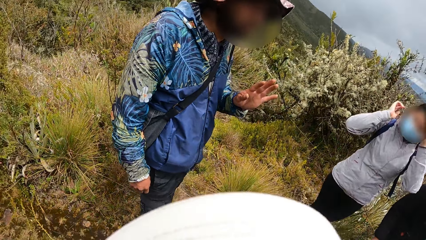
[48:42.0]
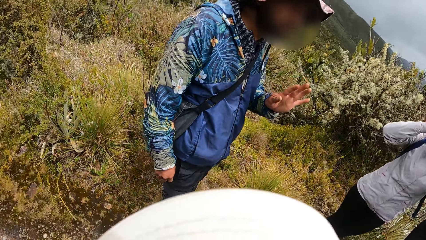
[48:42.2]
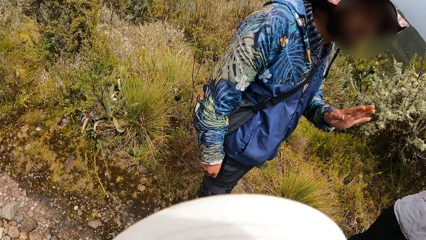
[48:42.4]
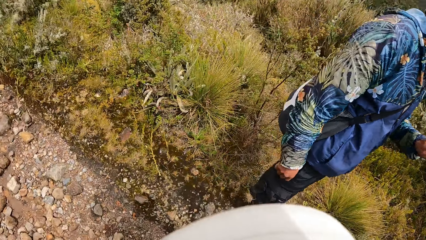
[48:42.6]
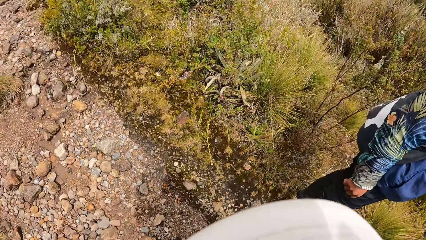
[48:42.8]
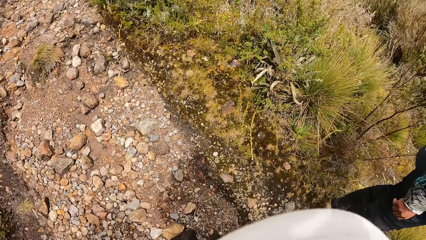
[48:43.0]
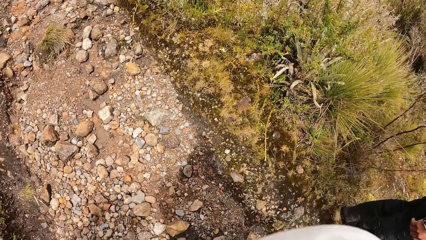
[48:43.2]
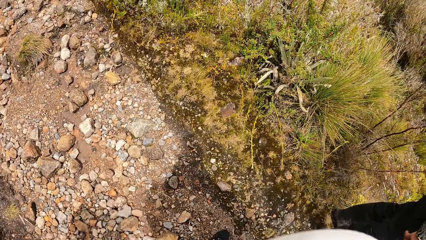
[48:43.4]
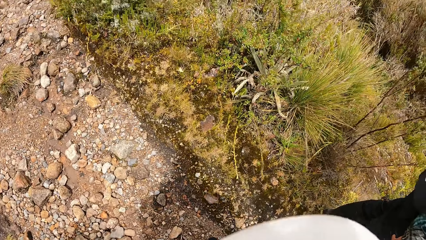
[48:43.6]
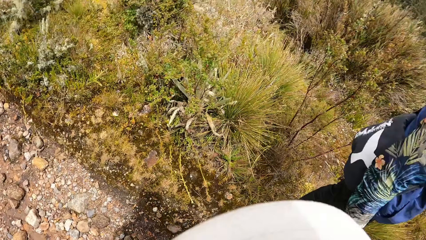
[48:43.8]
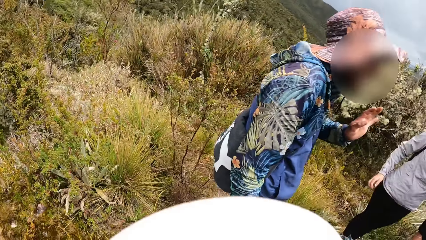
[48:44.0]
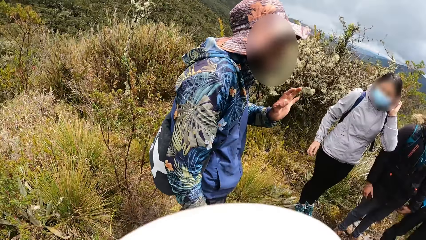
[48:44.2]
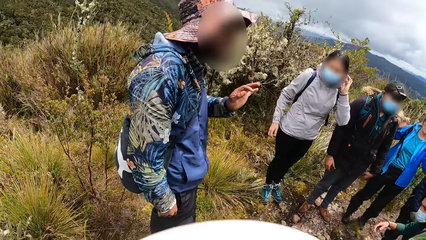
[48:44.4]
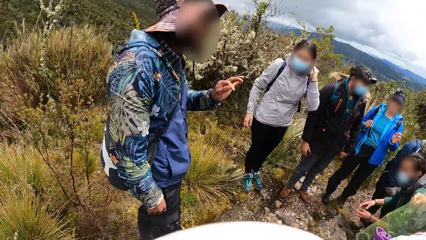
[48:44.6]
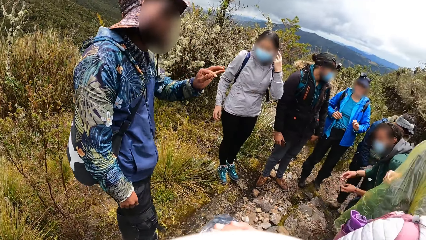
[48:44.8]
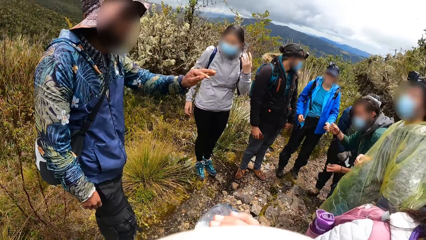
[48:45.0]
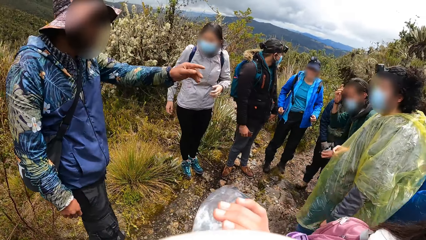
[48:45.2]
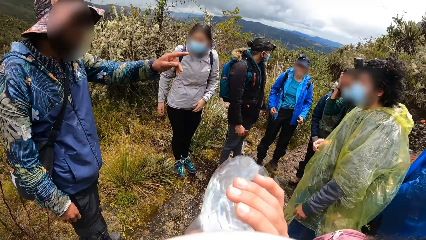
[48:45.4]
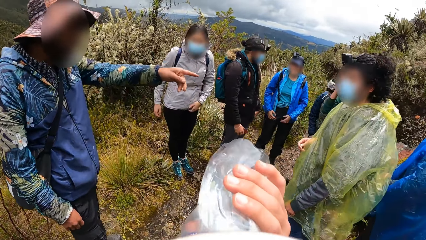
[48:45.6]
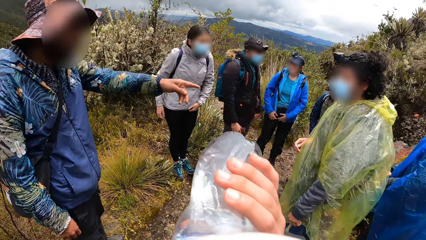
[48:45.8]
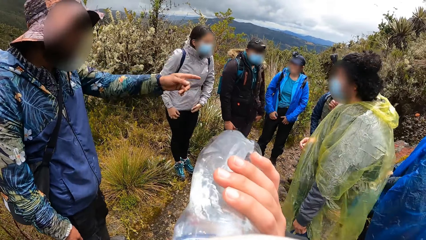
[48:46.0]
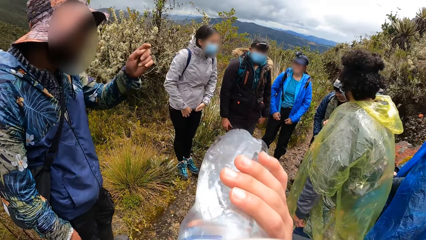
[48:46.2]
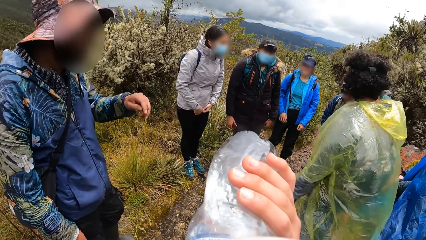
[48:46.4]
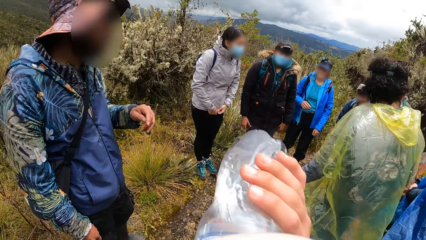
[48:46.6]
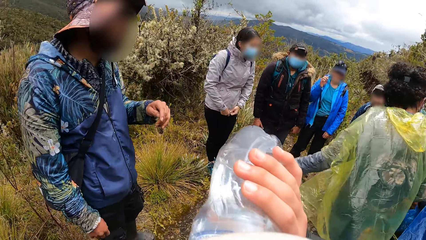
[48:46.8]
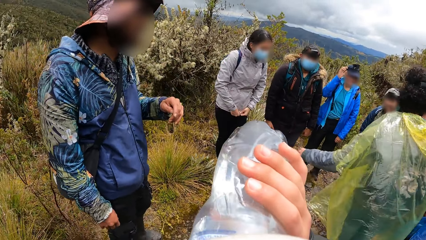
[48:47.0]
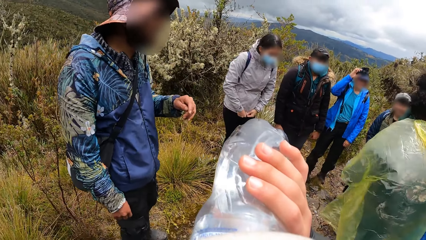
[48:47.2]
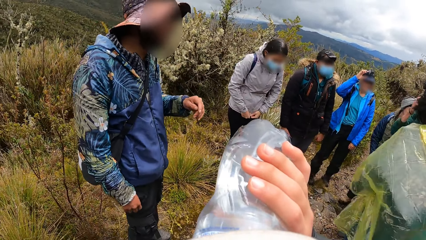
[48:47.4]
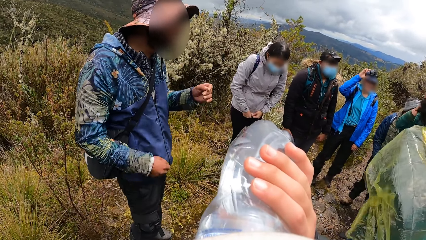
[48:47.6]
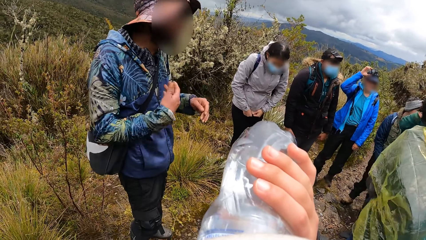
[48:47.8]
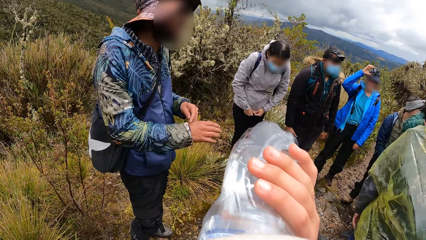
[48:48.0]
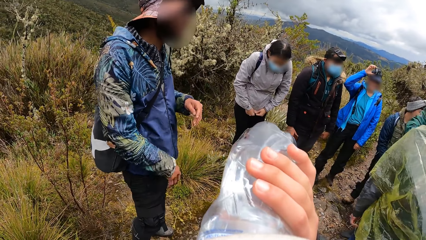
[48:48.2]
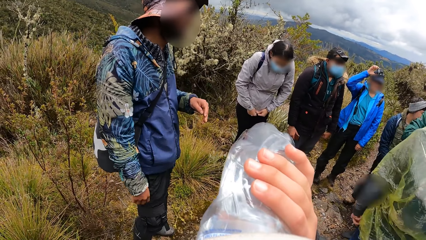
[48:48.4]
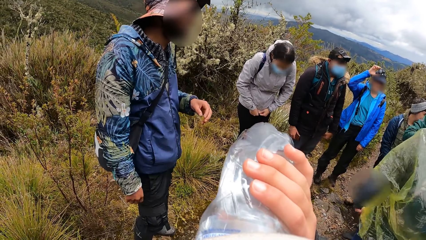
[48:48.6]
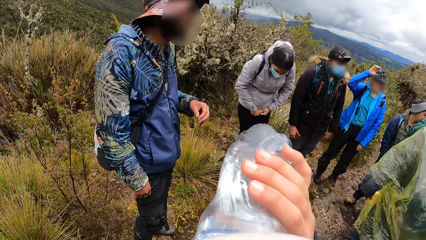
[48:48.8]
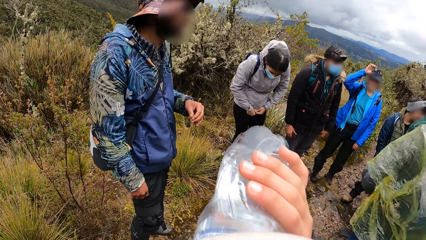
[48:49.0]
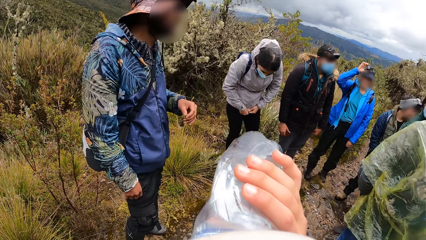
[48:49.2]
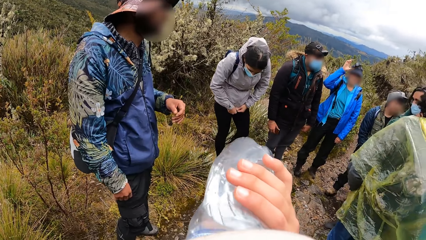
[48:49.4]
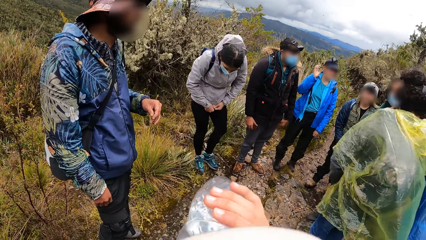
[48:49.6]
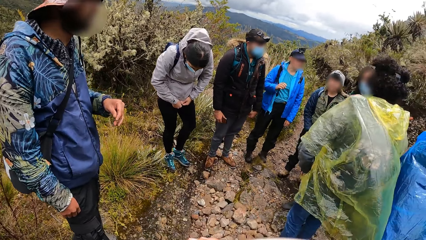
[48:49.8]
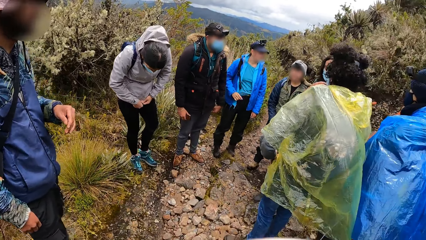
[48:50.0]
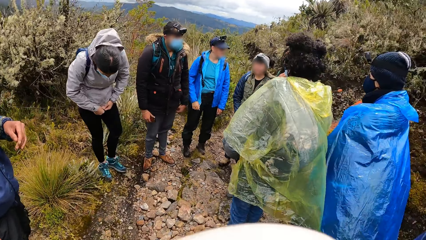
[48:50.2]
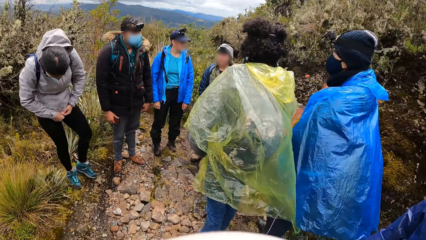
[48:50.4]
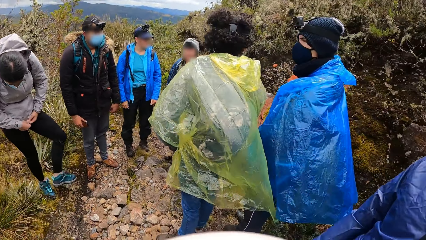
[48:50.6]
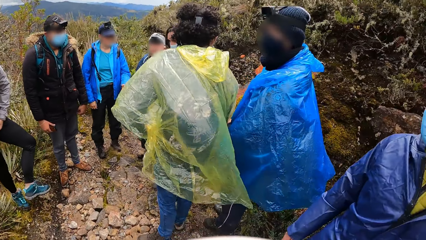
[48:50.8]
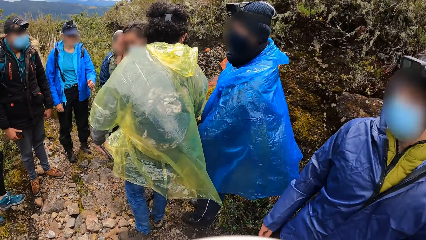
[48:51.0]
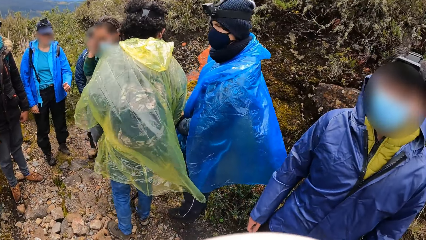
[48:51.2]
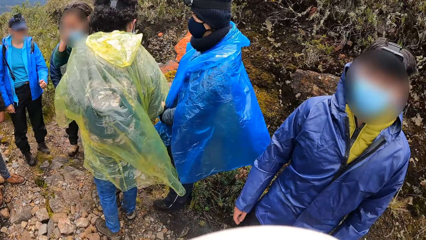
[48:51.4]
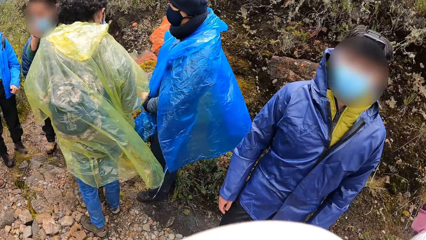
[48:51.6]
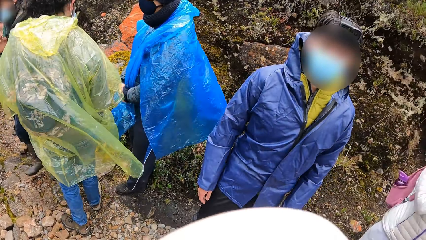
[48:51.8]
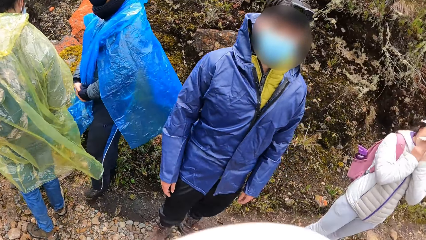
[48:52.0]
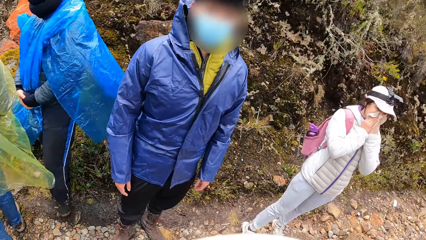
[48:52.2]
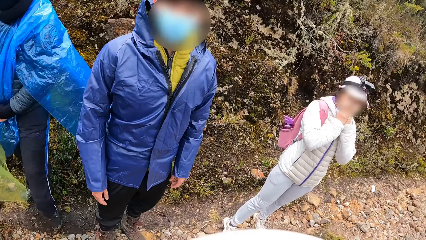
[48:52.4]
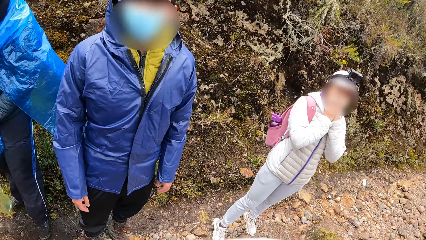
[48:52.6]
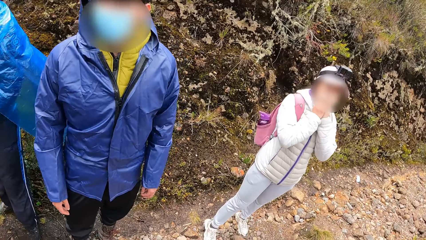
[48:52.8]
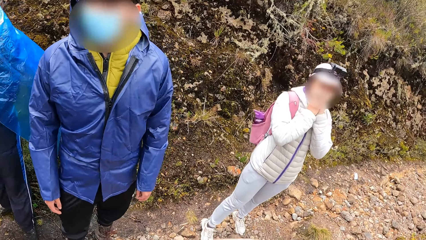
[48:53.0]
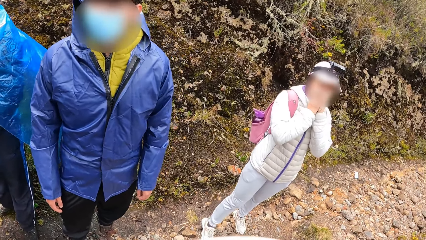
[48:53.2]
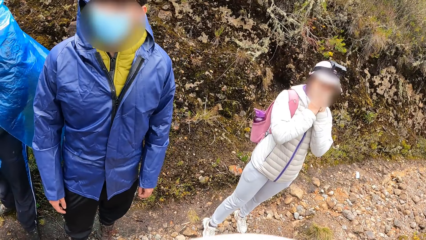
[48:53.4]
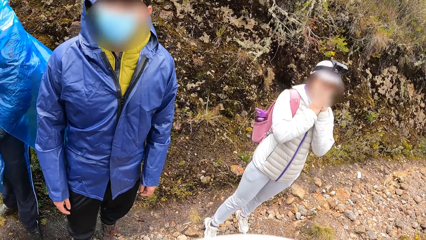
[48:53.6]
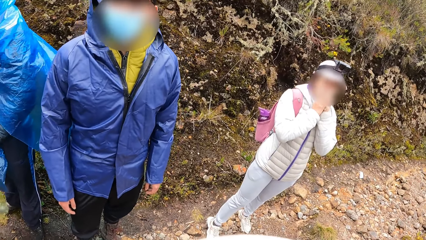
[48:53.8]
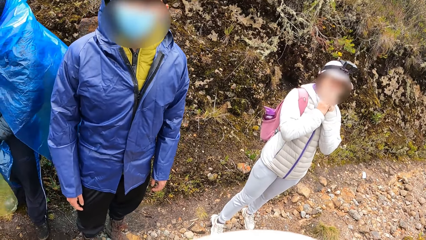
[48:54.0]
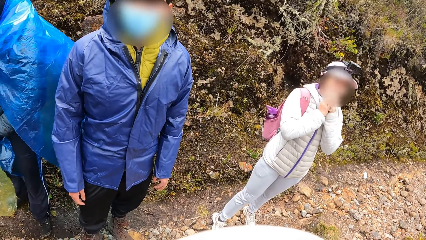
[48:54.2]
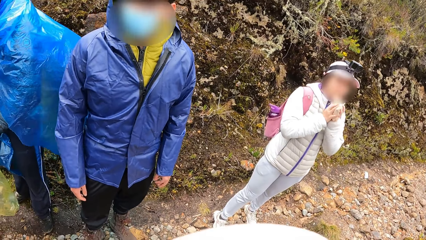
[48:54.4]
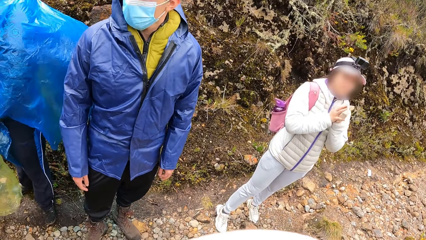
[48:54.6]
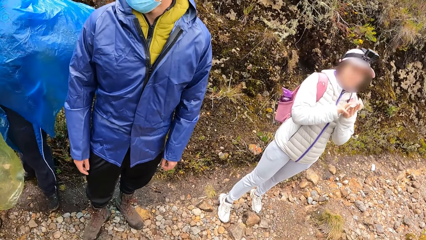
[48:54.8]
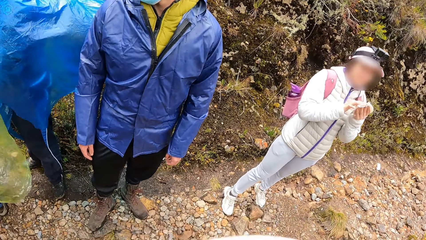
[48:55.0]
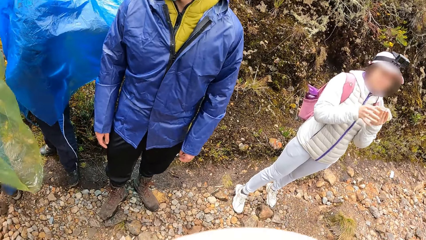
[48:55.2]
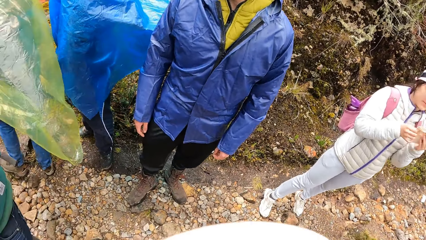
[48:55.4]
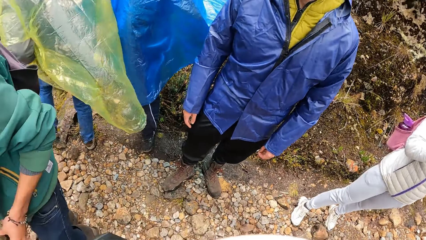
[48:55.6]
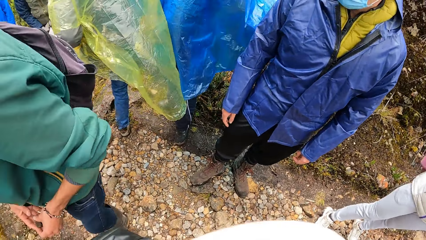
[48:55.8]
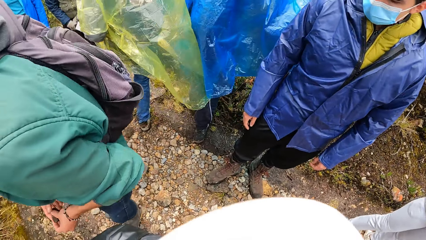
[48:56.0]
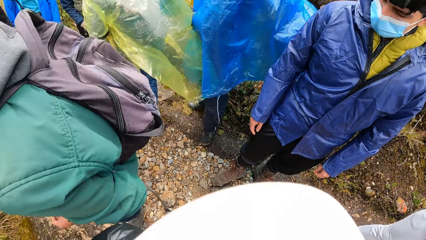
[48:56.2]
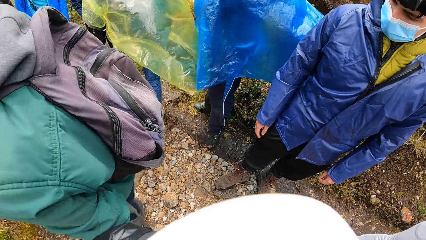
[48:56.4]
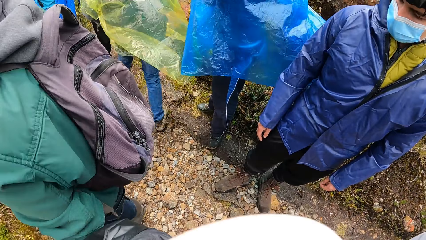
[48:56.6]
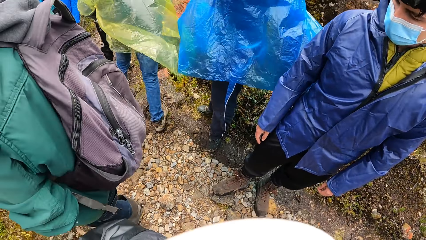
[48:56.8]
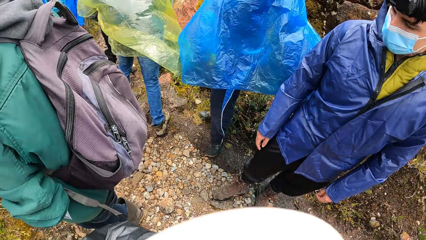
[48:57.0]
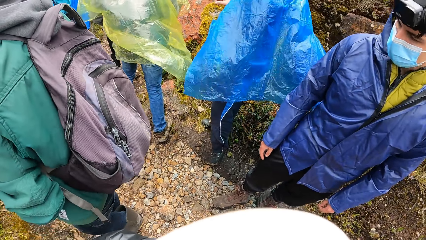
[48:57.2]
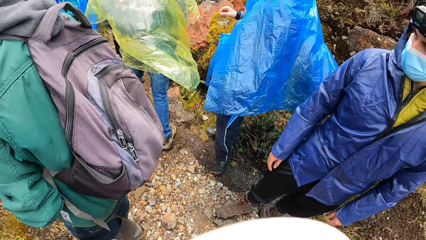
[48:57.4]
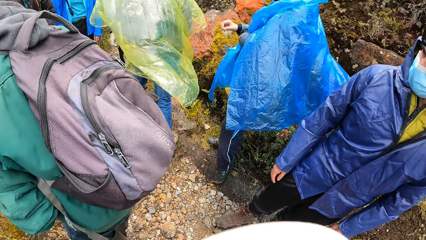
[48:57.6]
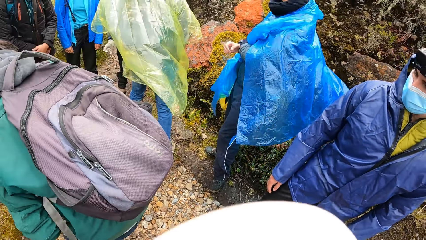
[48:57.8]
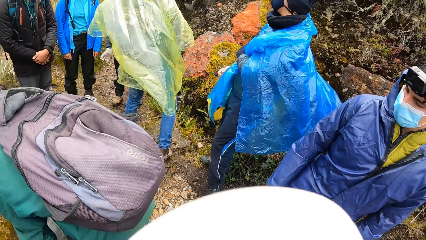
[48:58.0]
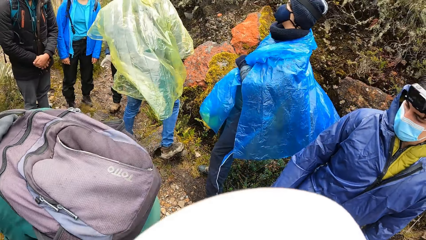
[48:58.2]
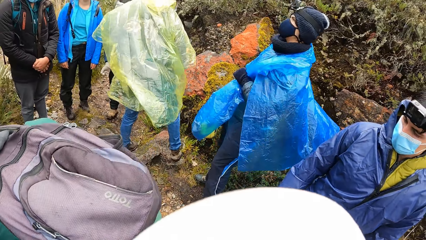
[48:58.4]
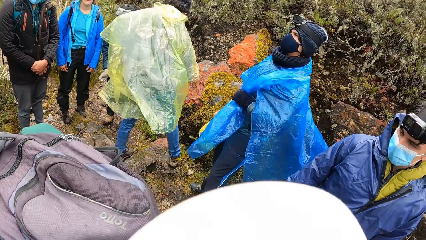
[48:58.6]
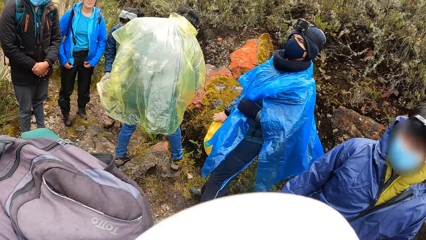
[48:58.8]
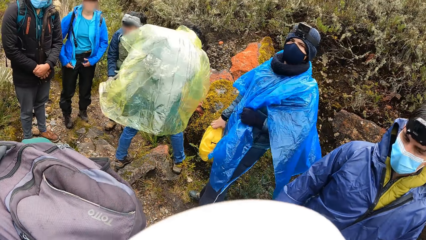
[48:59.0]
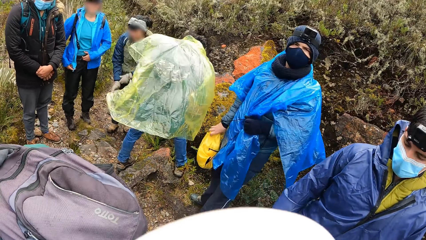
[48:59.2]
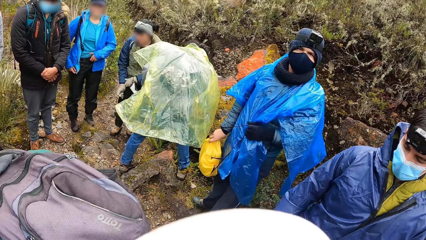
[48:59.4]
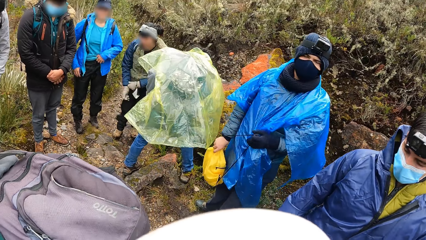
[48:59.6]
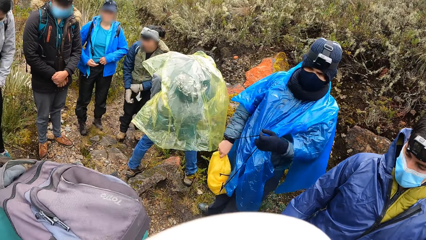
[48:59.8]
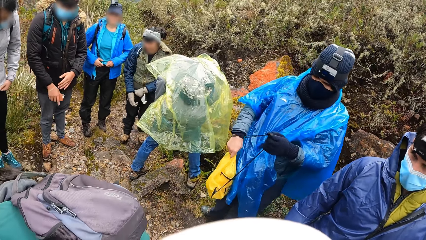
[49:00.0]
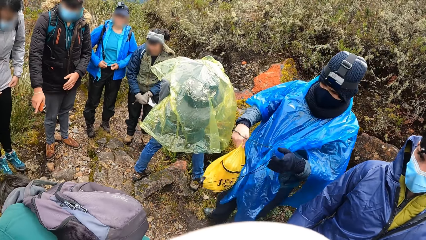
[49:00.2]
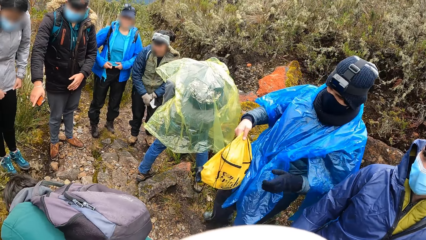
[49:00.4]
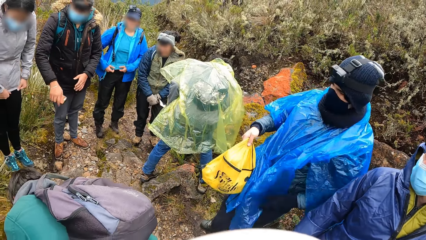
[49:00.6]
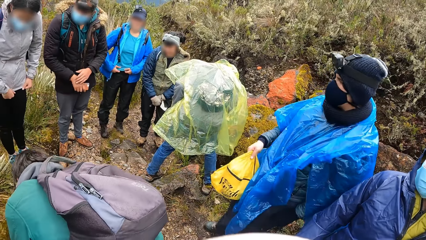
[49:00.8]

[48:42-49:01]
The camera wearer looks around the forest. He looks at the team. A man touches his hair with his right hand. The camera wearer drinks water from the bottle in his right hand. Another man converses with the team. The camera wearer looks at the team. A woman cleans her face with the handkerchief in both hands. The camera wearer looks at the woman. He drinks something.
